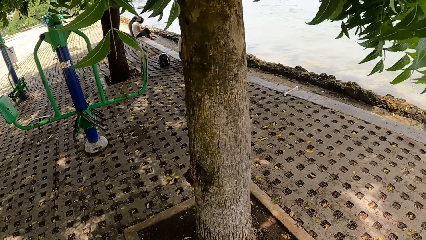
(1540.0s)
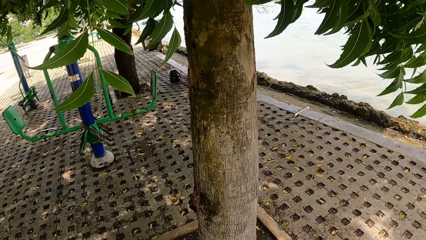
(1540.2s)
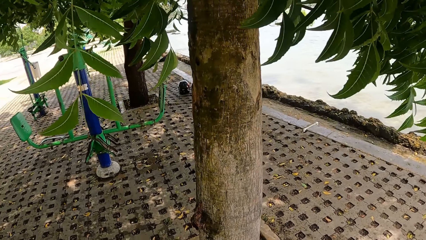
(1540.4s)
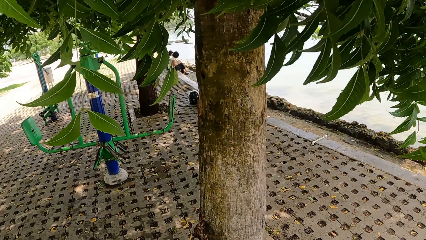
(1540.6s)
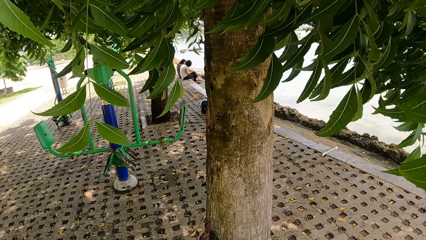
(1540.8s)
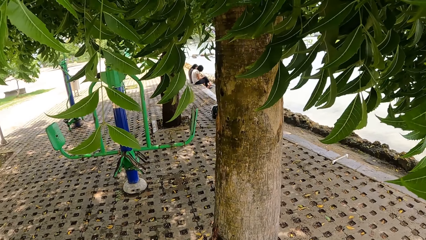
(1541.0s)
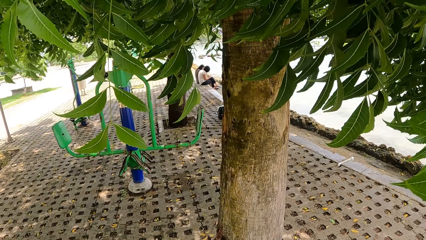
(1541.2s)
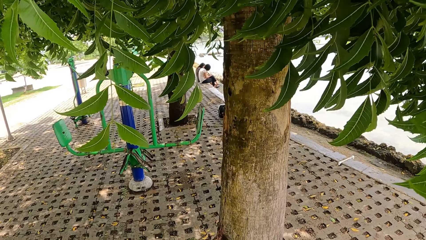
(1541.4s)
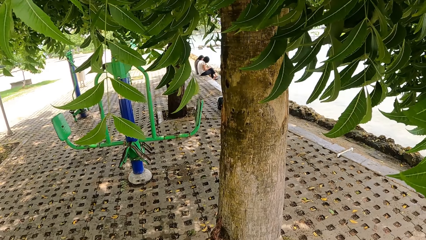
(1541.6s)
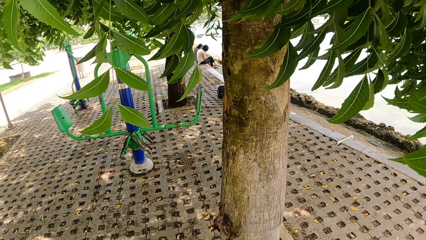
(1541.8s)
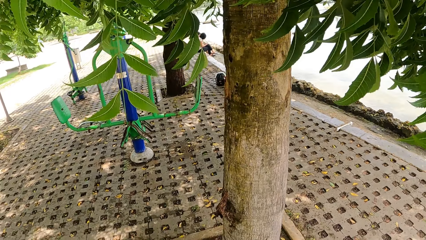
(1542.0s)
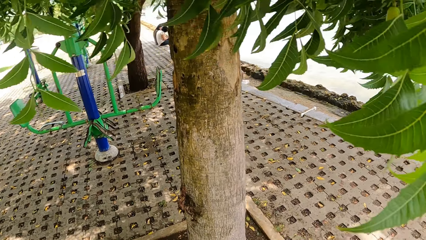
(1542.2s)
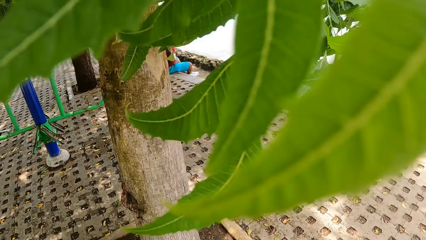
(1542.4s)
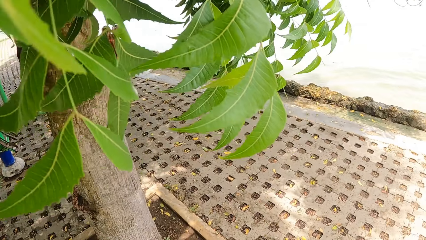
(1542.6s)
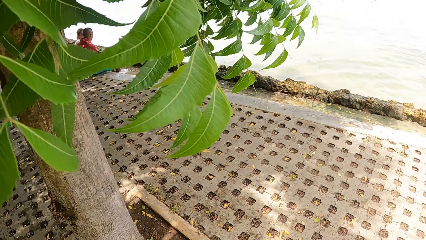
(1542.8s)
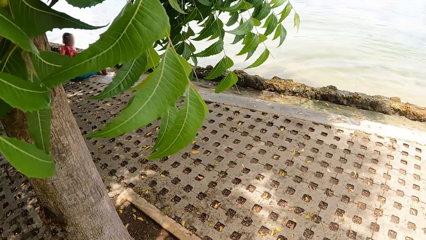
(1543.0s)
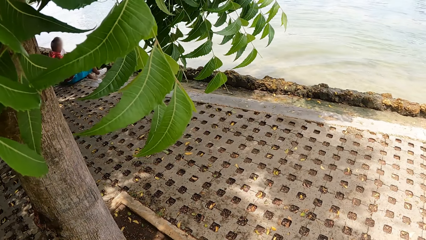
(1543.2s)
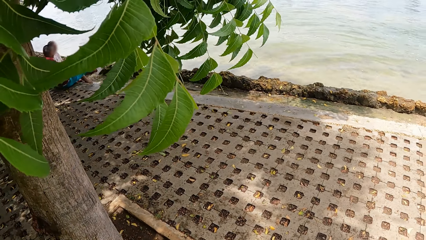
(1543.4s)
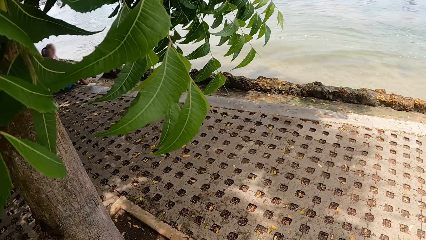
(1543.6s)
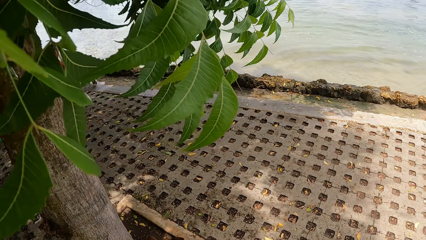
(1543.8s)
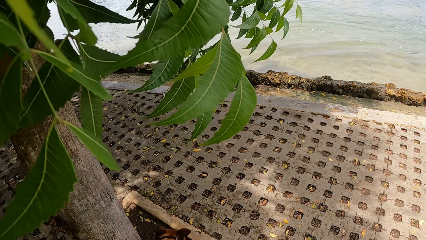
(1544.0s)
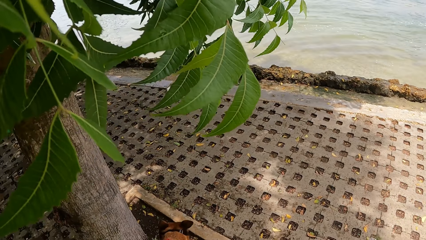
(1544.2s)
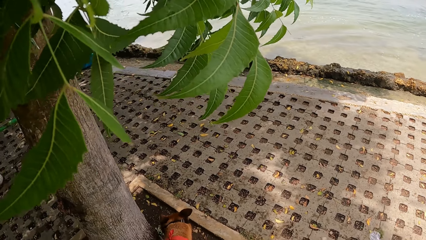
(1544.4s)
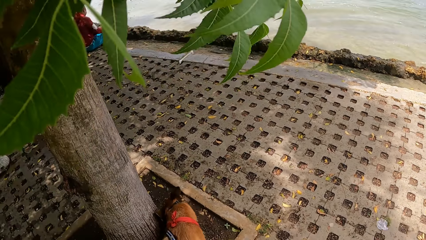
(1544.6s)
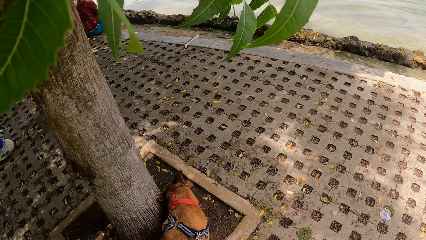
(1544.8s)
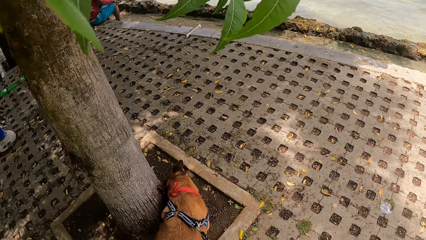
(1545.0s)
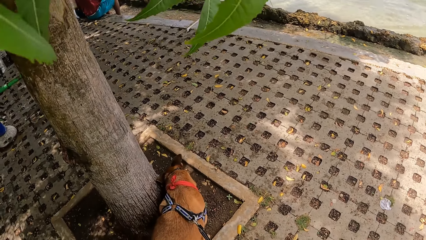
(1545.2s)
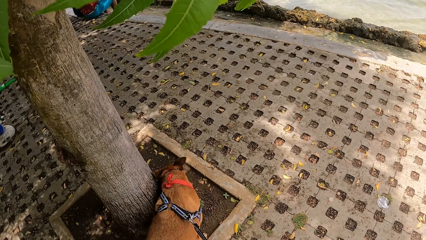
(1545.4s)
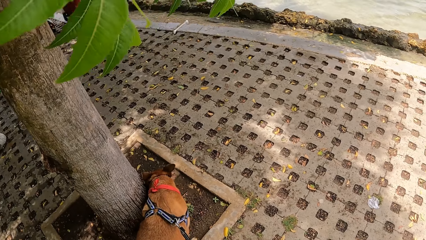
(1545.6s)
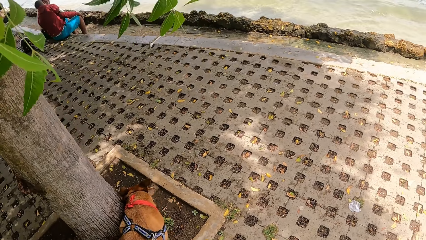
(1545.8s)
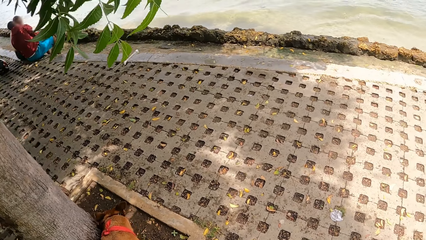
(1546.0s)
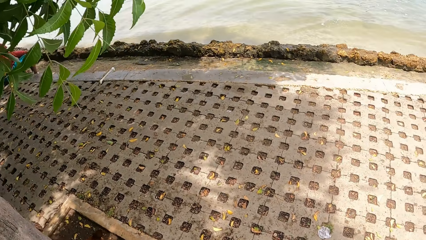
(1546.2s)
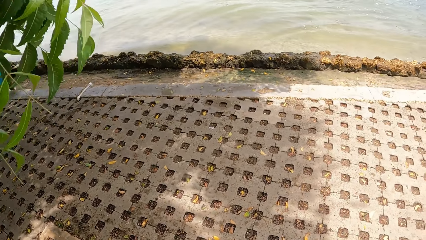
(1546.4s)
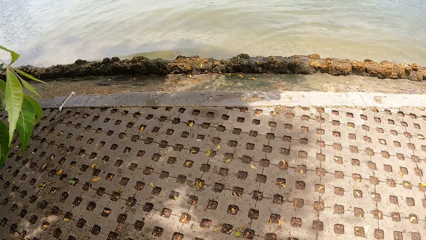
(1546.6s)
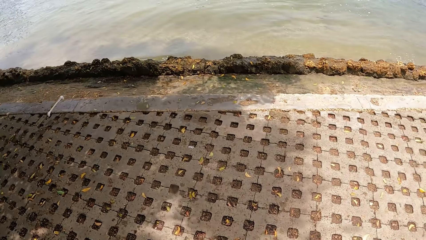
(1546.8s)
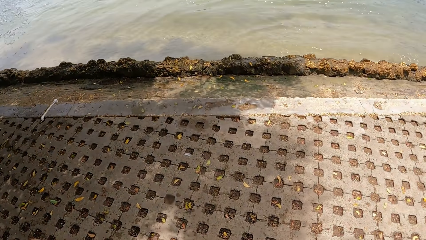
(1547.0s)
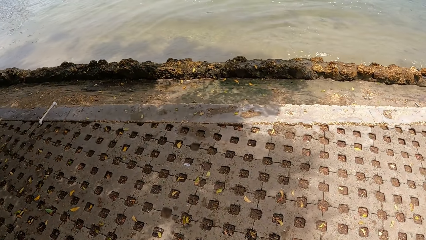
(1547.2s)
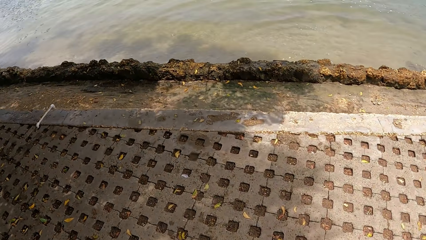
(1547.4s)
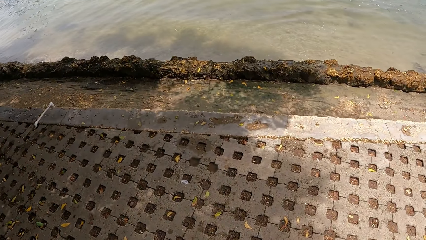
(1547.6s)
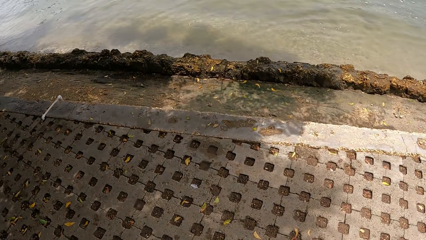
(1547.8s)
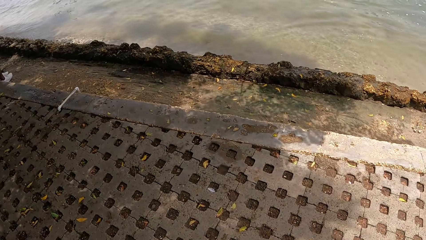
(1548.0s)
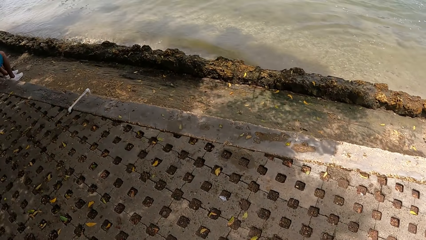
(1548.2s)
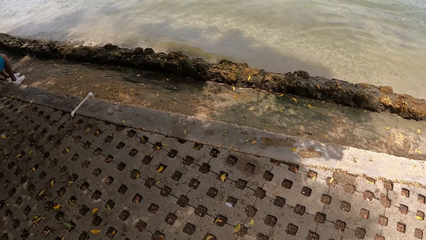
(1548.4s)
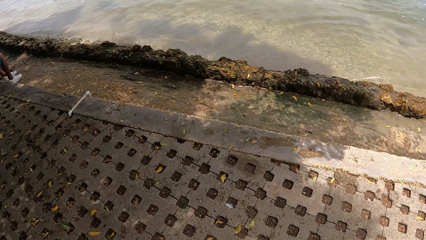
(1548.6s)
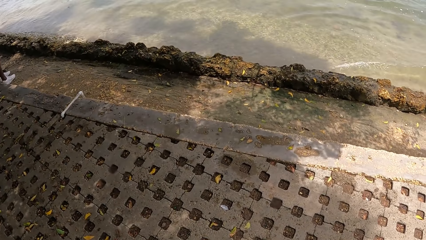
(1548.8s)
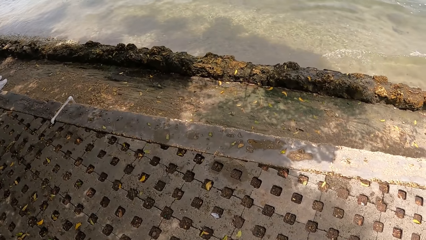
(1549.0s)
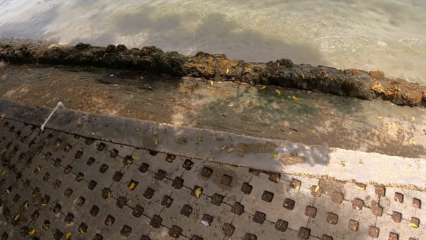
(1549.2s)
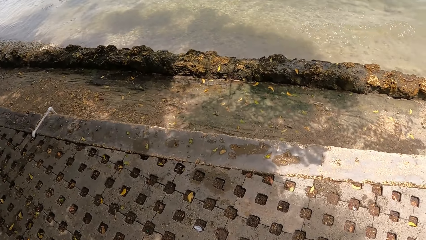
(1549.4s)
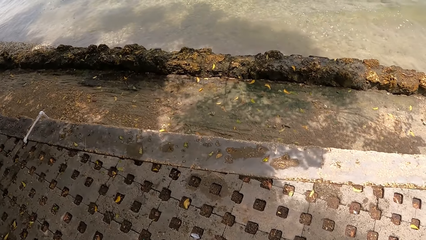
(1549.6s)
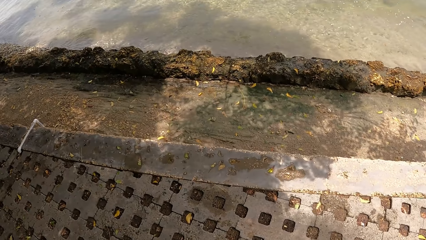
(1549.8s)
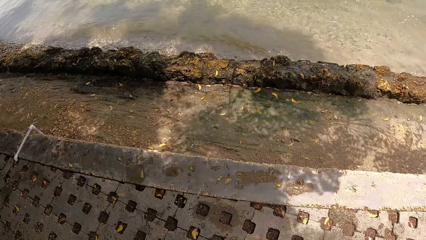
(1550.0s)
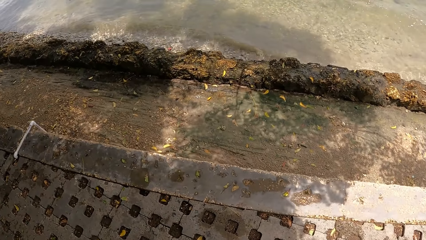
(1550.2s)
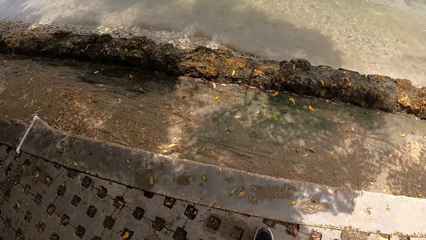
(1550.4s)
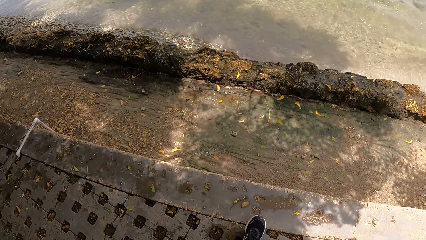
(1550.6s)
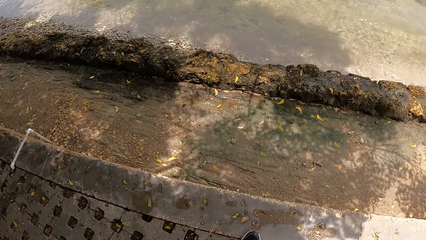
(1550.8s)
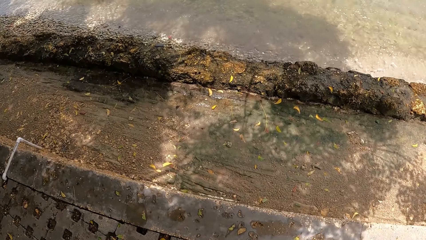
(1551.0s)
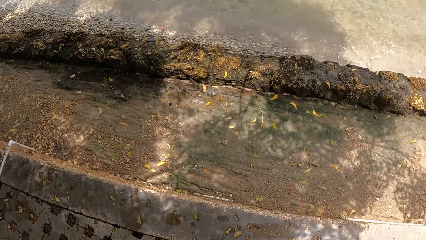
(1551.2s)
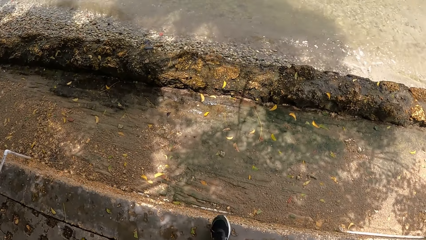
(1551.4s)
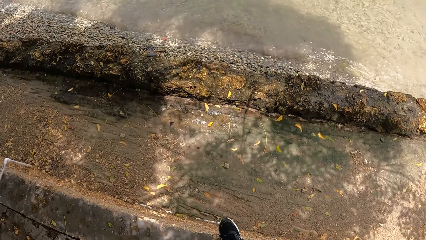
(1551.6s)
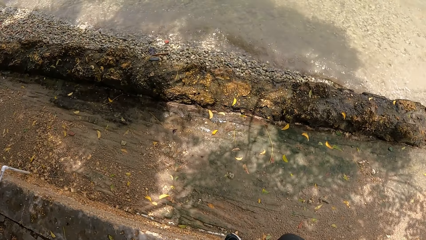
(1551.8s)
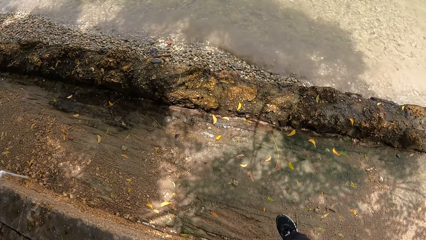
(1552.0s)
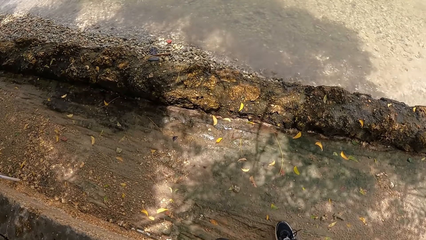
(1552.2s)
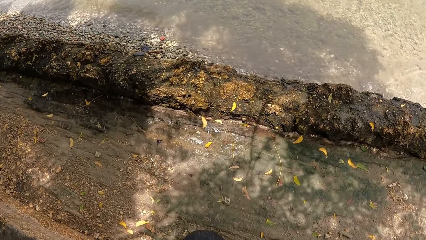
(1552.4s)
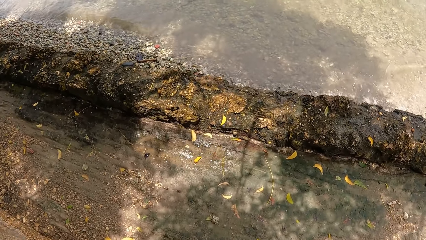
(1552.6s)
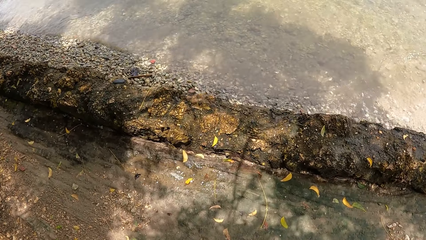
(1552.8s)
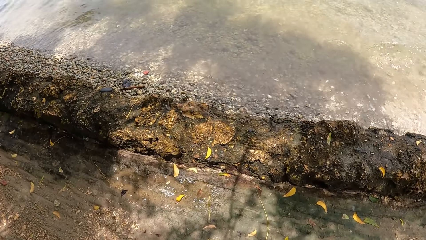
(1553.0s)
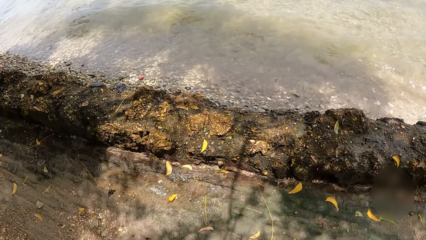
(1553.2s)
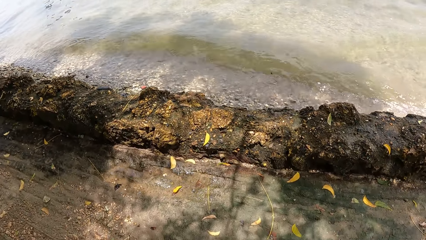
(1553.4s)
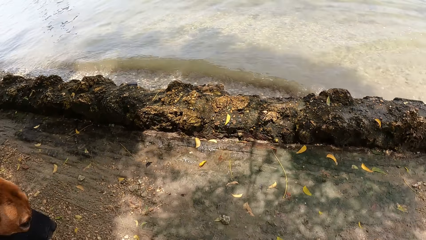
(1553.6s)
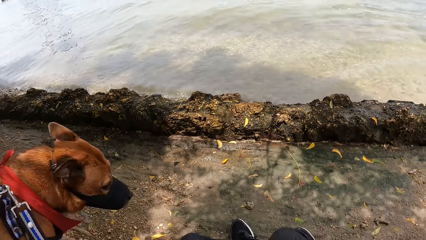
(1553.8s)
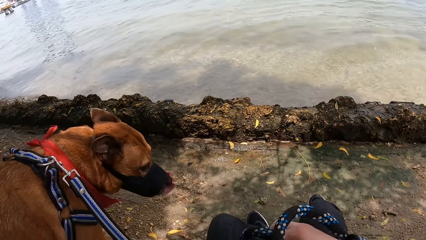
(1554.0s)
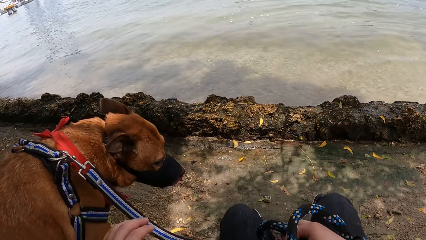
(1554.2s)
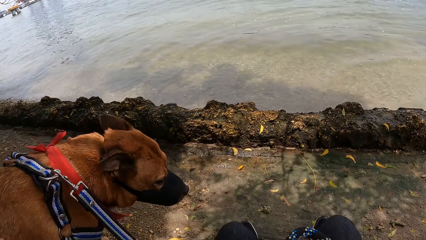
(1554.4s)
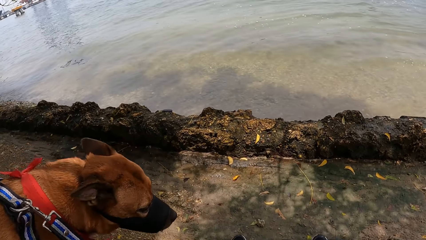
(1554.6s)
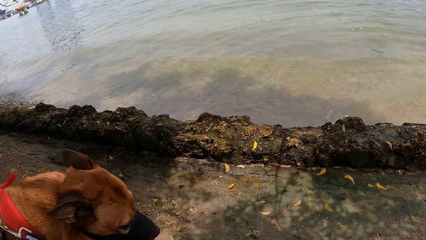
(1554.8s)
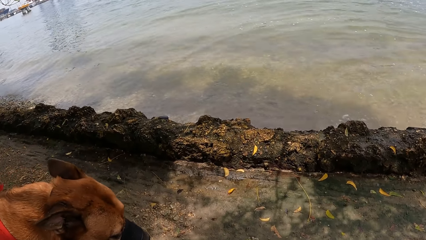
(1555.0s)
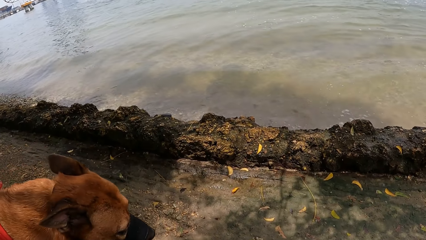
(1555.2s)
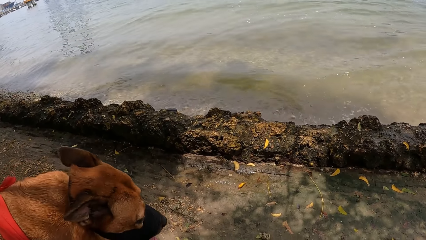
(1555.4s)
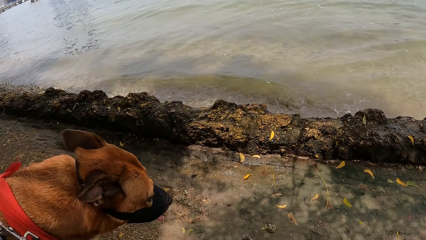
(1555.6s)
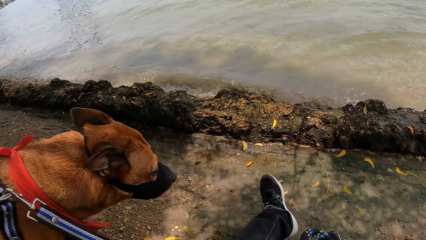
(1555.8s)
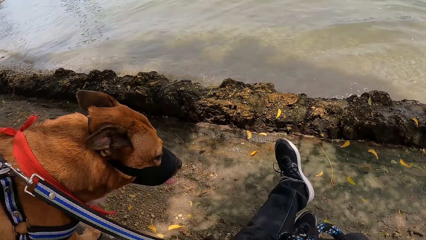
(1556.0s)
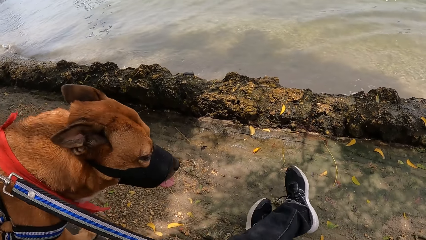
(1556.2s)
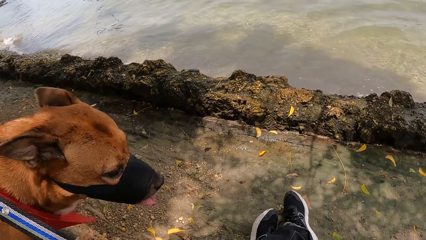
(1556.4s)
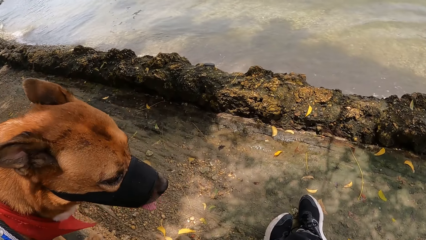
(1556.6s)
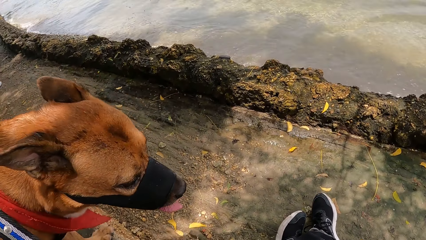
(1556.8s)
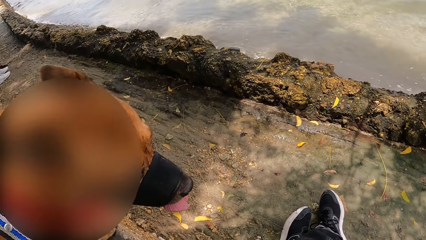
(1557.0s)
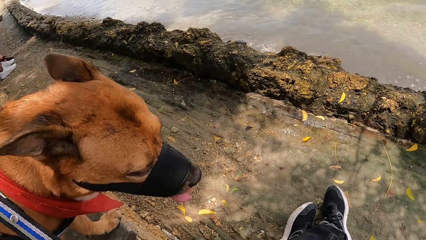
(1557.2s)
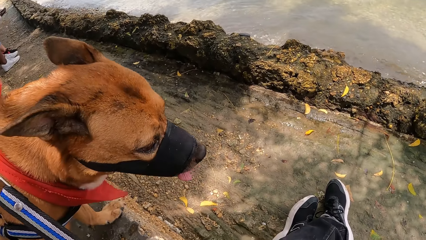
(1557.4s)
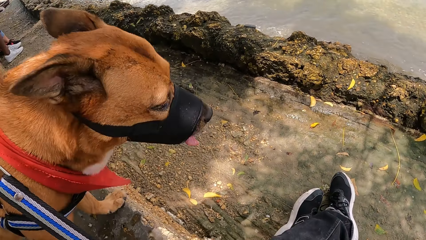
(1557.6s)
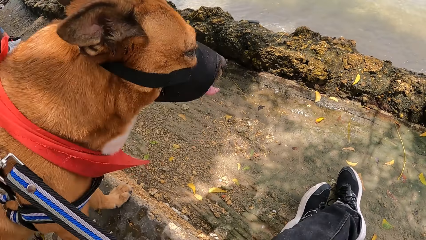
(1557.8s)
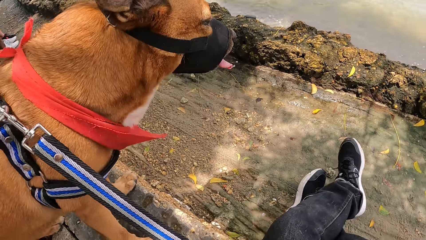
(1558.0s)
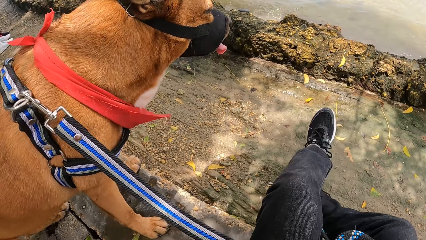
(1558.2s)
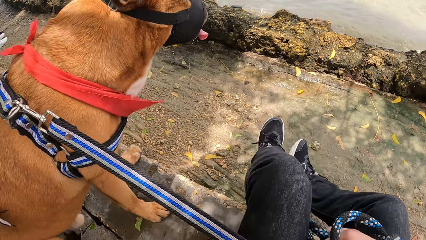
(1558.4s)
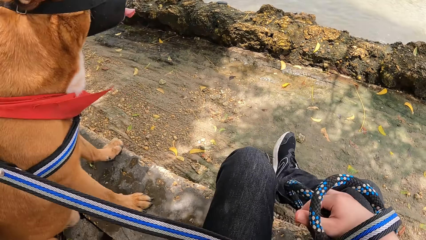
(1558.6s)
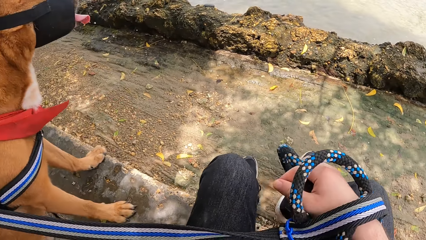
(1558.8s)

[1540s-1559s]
The camera wearer looks around a park. They stare at the dog. They walk the dog in the park along the sidewalk. They sit down. They stare at the dog. They adjust a leash on the dog. They look around the park.
